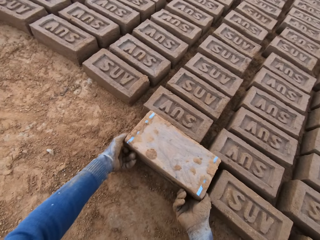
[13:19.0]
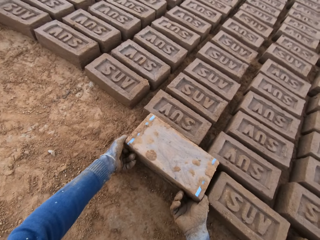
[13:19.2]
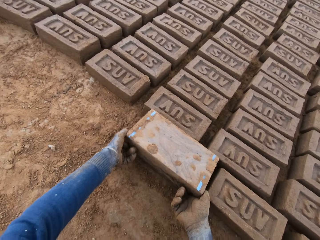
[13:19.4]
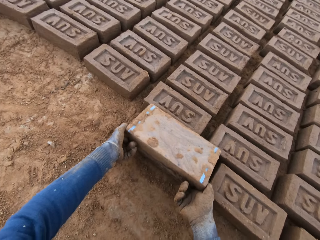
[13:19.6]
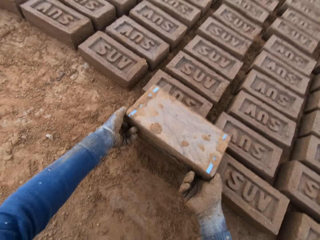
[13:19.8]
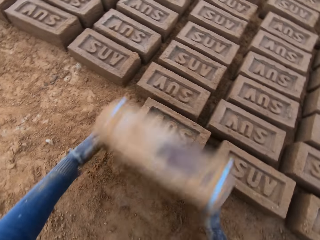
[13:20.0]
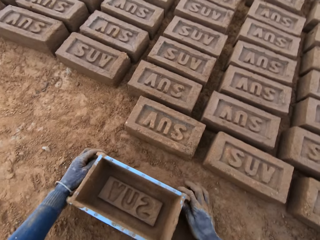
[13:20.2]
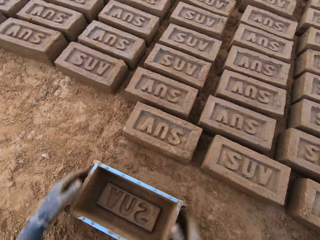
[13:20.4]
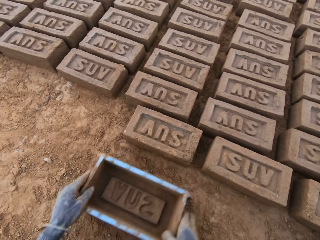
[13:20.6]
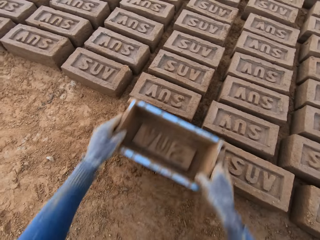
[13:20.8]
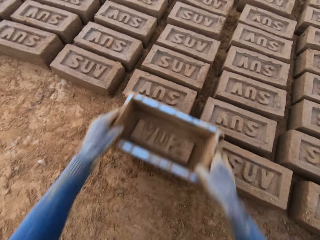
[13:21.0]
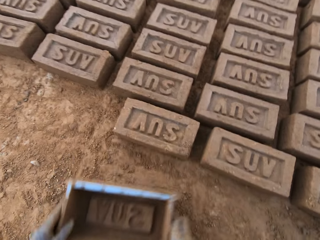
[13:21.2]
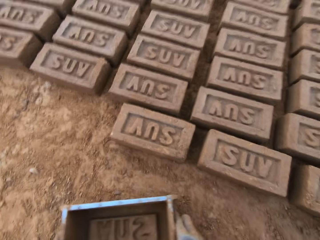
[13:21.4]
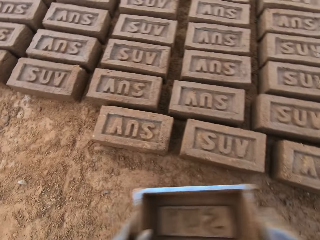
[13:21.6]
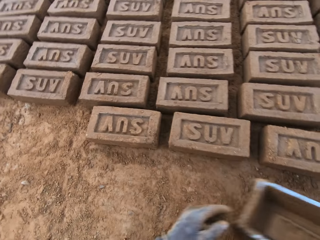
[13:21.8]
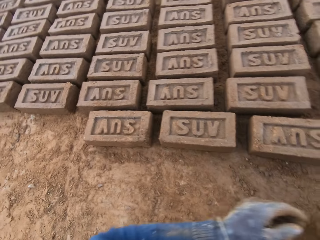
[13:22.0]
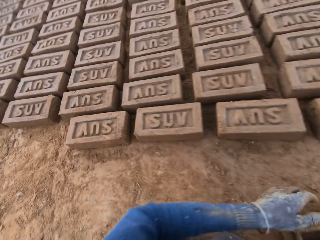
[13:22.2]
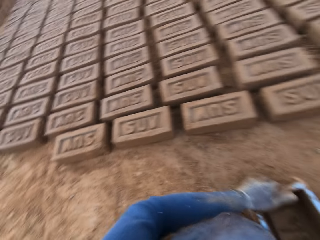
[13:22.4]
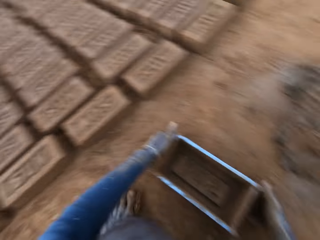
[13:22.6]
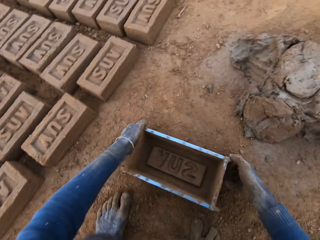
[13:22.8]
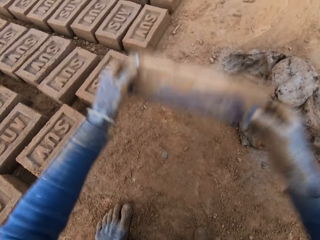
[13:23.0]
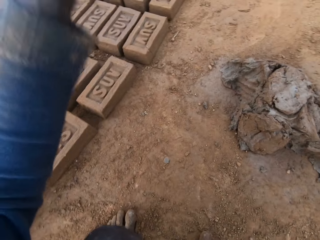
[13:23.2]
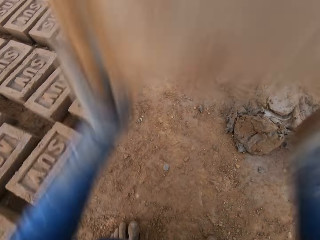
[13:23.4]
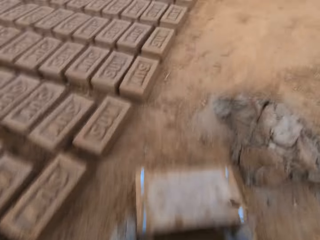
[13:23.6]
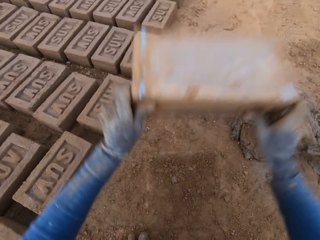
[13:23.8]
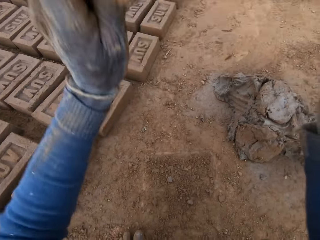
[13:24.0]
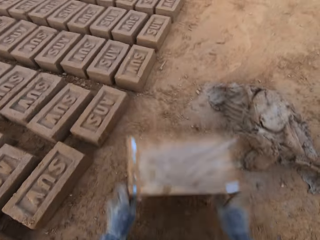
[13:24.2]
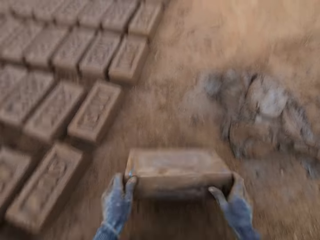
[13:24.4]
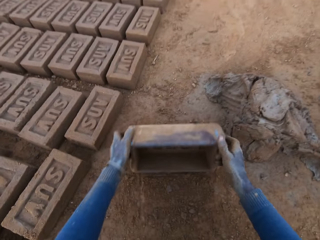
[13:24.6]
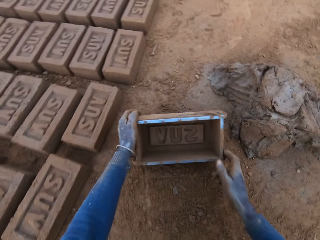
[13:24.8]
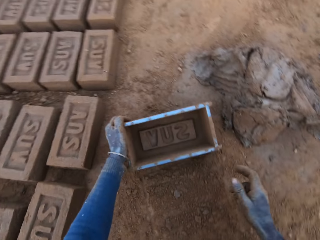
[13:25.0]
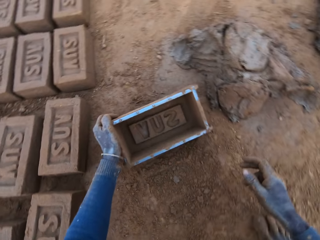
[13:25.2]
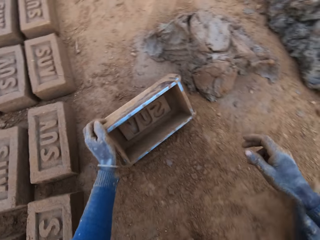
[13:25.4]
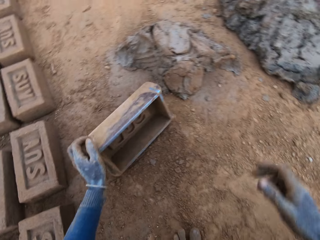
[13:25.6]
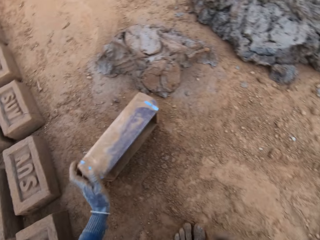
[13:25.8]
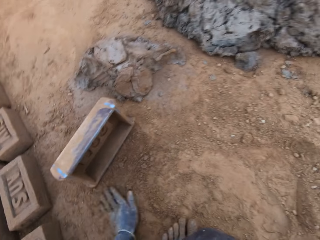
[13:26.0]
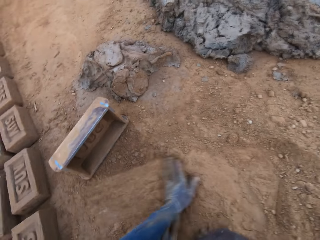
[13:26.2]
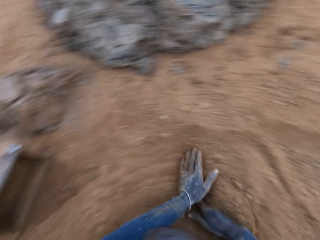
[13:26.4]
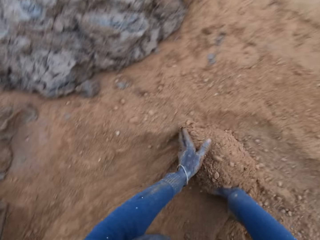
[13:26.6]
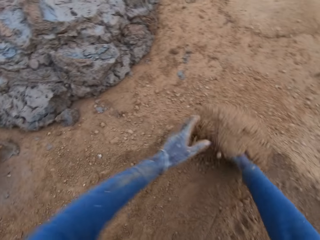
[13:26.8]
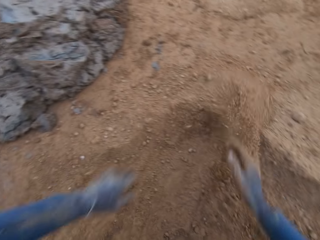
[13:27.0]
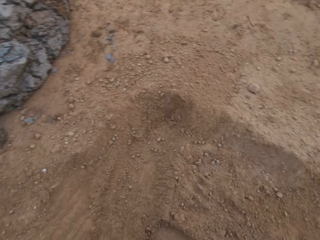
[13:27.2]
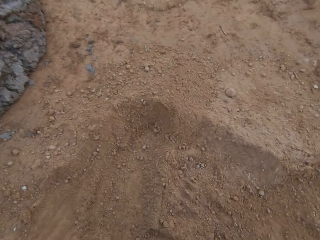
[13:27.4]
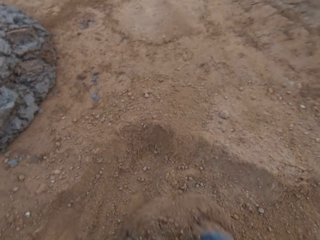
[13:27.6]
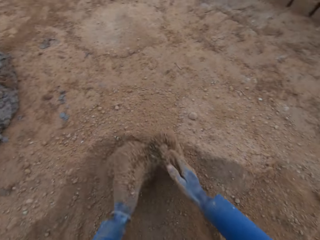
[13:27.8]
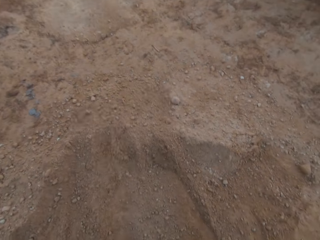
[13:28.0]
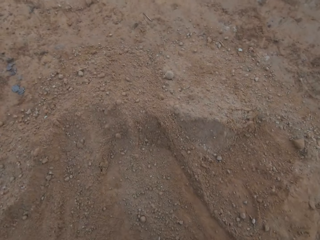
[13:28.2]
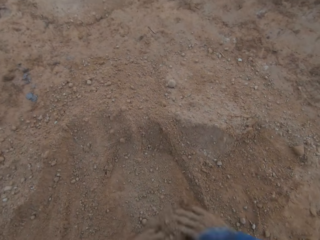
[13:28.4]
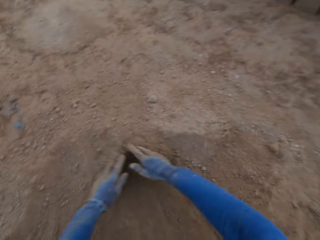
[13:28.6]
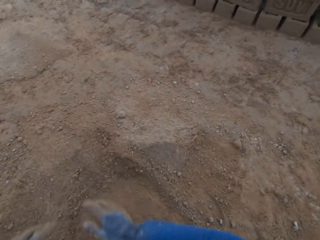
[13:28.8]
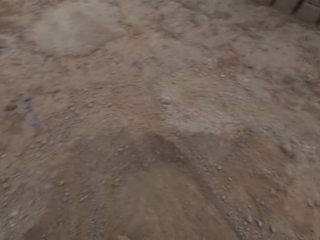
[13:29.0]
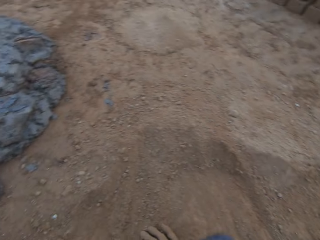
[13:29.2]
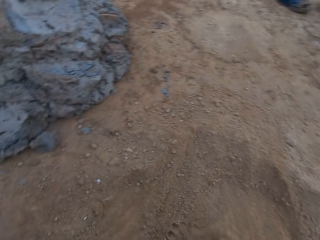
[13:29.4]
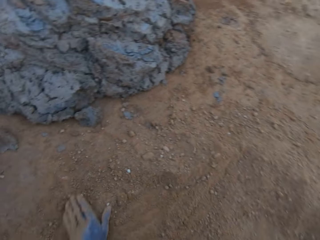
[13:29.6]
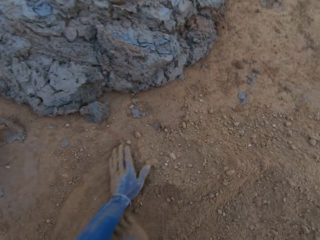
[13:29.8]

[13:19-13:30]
The camera wearer flips the brick mold or container upside down. He removes the brick mold from the brick. He puts the container down. He touches the brick with the brick mold. He picks up the container and puts the container down. He moves to the heap of mortar. He stares at the bricks. He lifts the brick mold. He slams the brick mold on the ground. He puts the brick mold on the ground. He stares at the container. He wipes sand on the ground with his hands. He gathers the sand.

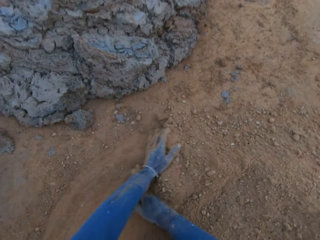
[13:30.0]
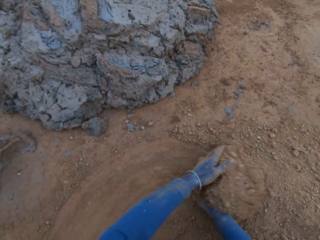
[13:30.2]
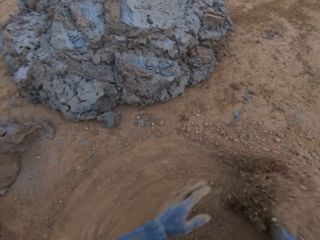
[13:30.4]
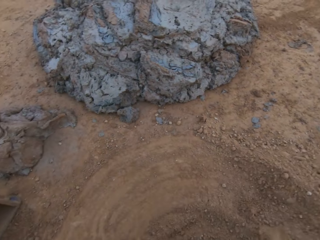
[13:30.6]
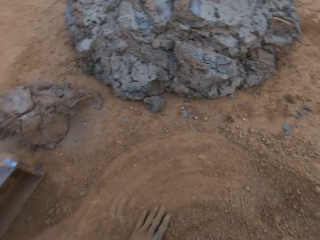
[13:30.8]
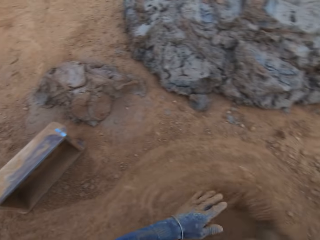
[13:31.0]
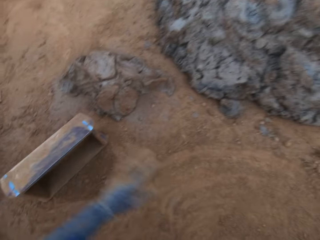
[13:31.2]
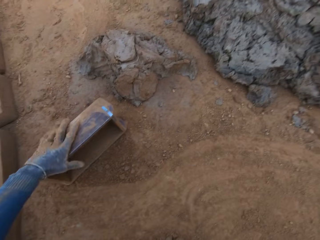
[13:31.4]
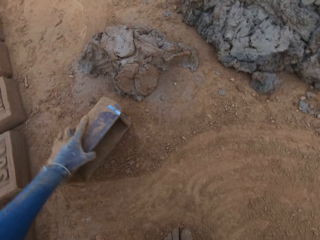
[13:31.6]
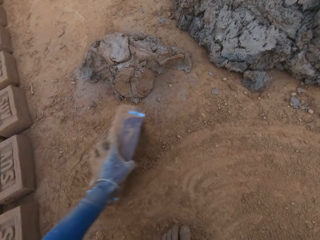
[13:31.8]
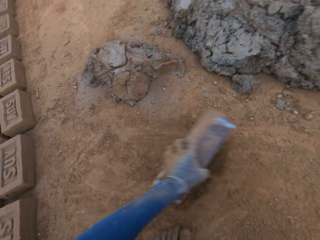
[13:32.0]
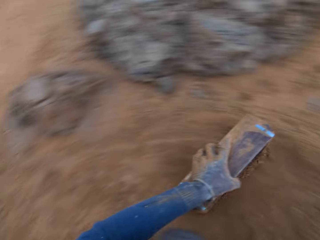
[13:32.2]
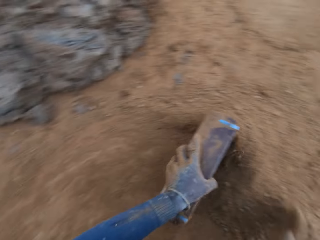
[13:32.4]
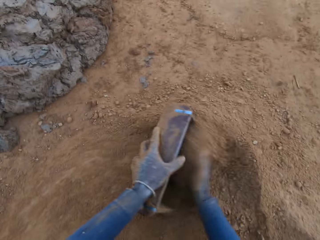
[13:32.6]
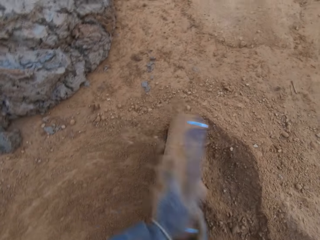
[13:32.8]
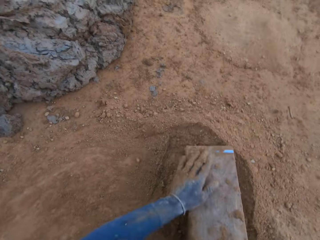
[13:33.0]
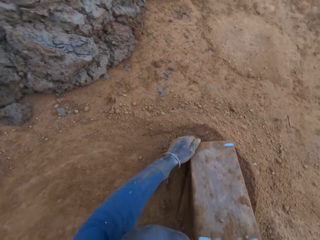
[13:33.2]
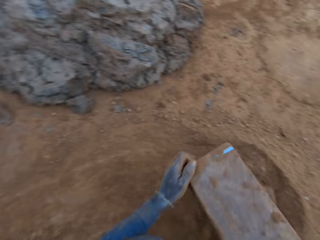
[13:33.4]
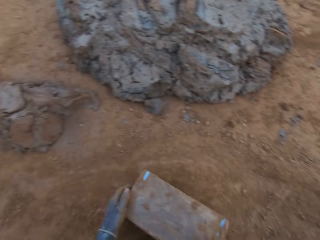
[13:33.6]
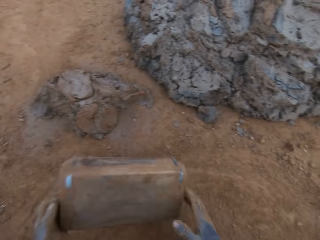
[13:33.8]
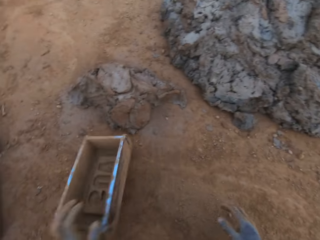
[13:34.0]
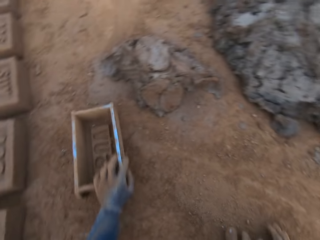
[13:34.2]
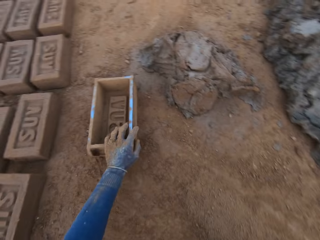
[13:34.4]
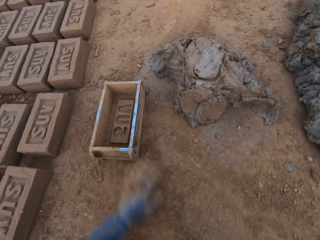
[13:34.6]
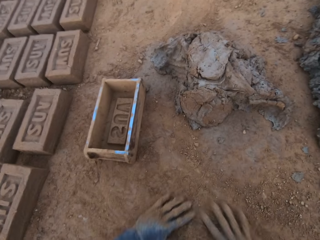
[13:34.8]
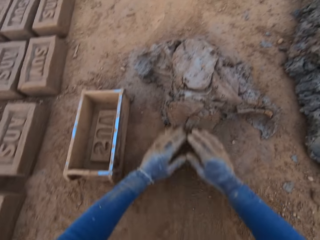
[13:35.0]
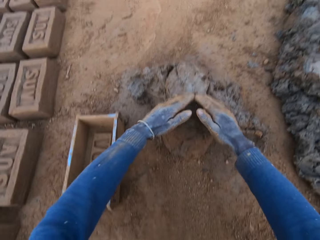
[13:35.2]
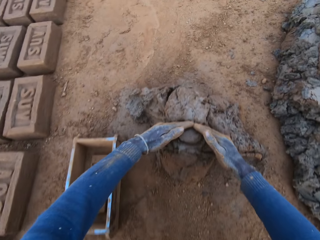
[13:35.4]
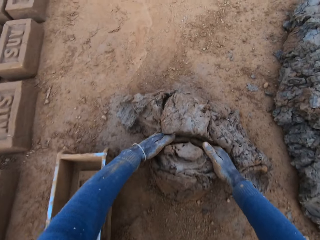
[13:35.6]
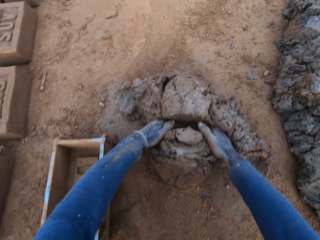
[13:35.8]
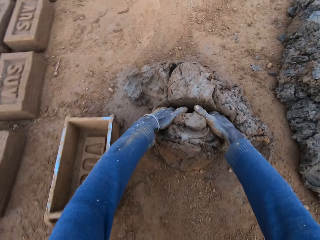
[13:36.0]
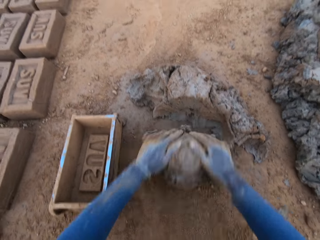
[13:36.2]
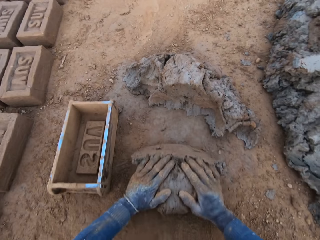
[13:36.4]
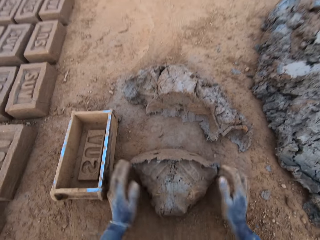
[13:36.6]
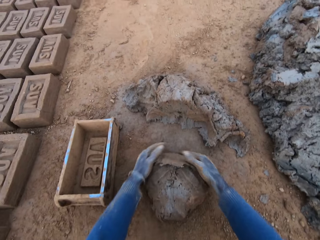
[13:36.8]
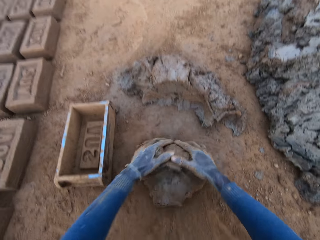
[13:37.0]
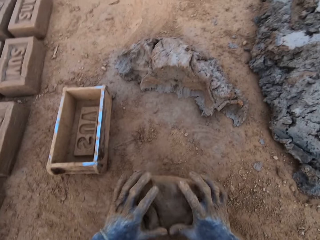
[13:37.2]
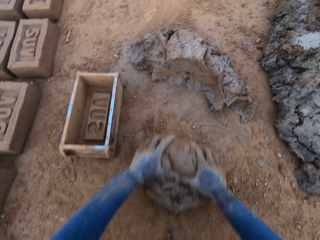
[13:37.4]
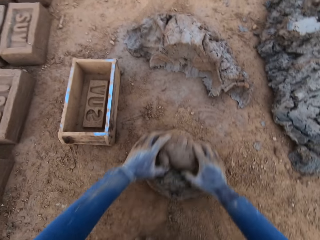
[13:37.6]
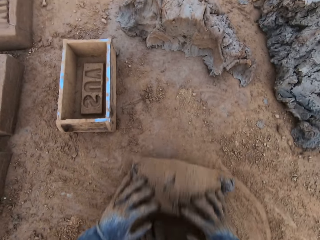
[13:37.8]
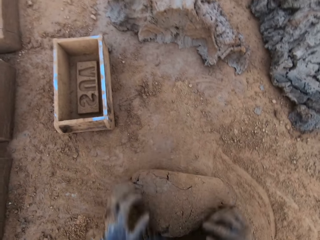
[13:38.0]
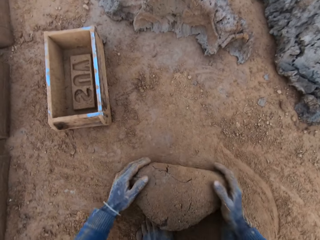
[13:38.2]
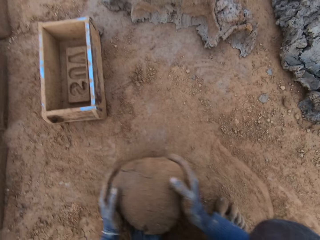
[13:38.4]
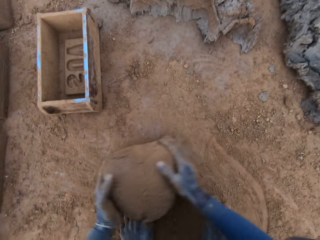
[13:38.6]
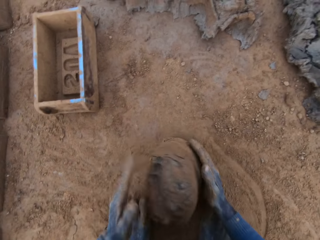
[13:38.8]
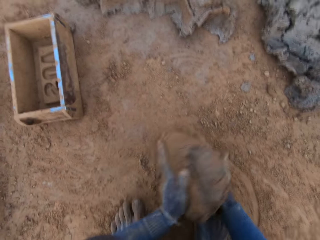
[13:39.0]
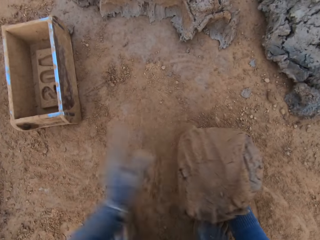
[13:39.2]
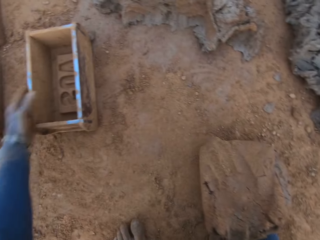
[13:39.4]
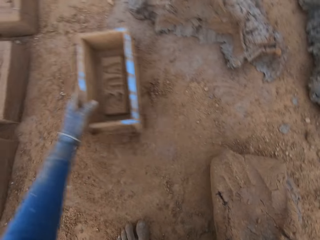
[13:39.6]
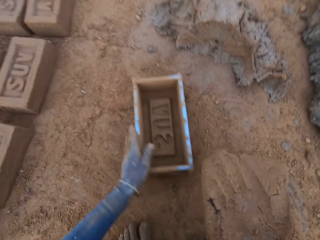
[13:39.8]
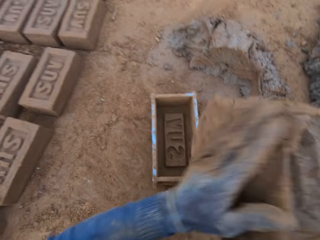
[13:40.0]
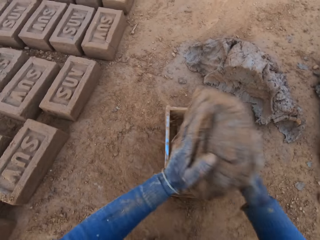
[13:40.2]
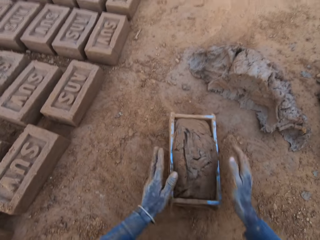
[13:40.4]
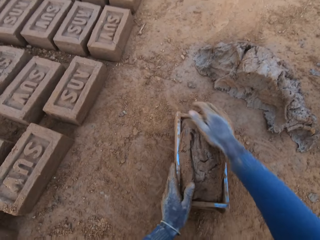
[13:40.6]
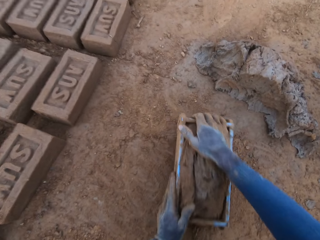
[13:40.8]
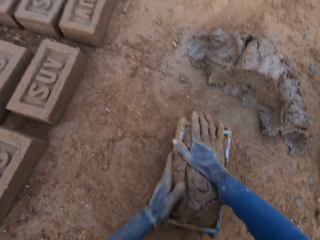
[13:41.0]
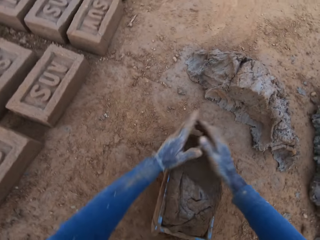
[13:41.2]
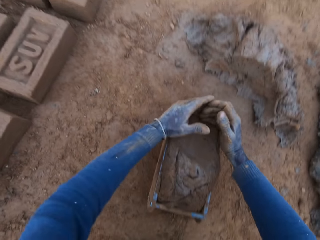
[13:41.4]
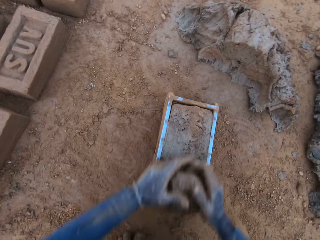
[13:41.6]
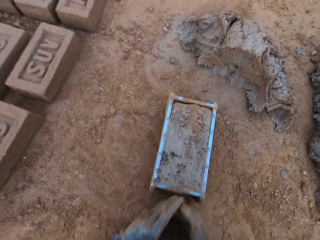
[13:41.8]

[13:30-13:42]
The camera wearer packs sand into the brick mold or container. He pours out sand from the brick mold. He puts the brick mold on the ground. He cuts out mortar or clay from the heap of mortar with his hands. He molds the mortar on the ground. He adjusts the brick mold with his left hand. He loads the mortar into the brick mold. He picks up the clay. He moves the container. He scrapes mortar from the brick mold with his hands.
